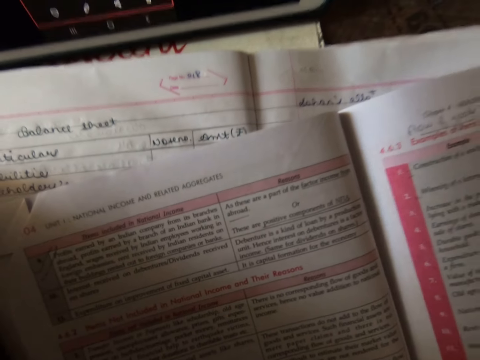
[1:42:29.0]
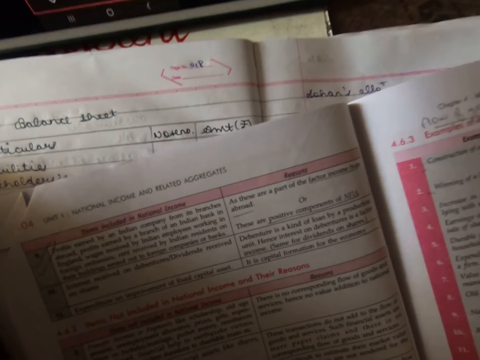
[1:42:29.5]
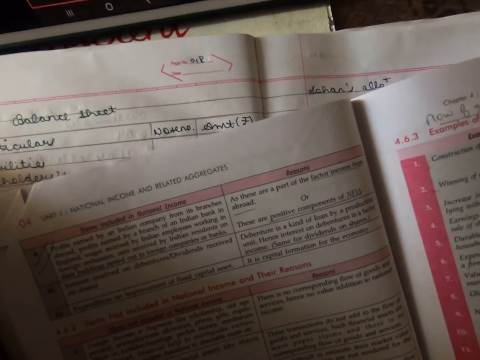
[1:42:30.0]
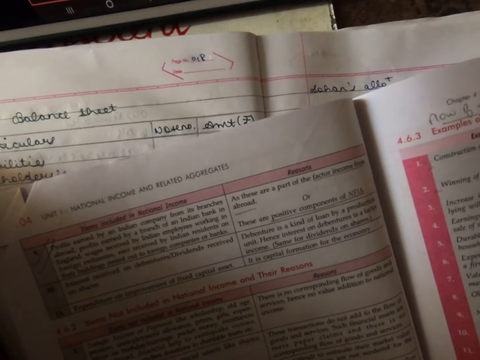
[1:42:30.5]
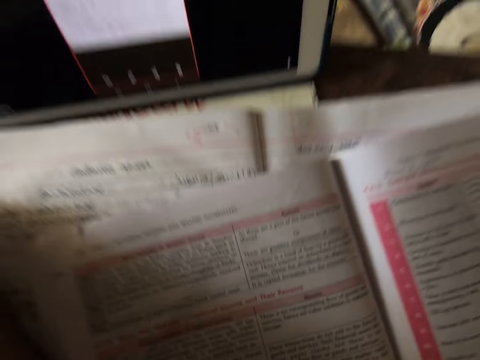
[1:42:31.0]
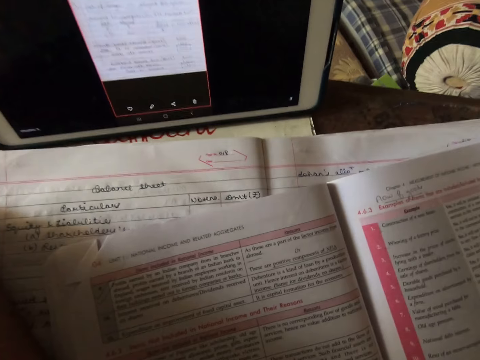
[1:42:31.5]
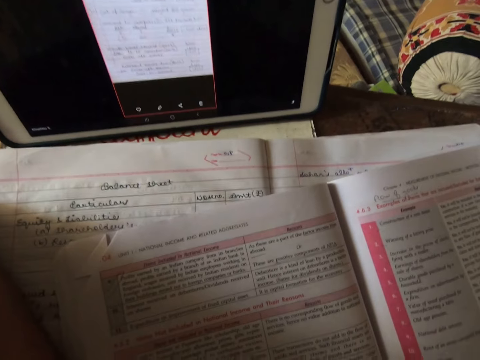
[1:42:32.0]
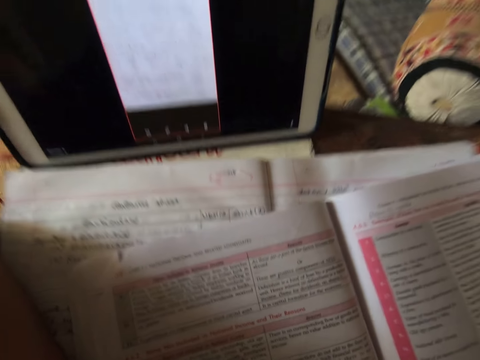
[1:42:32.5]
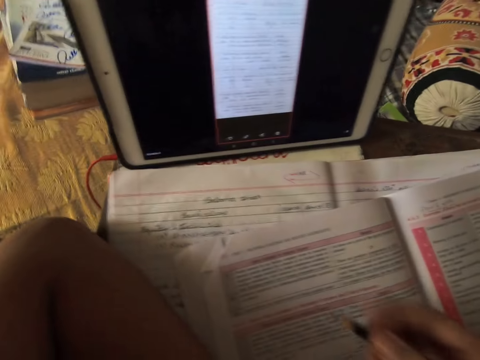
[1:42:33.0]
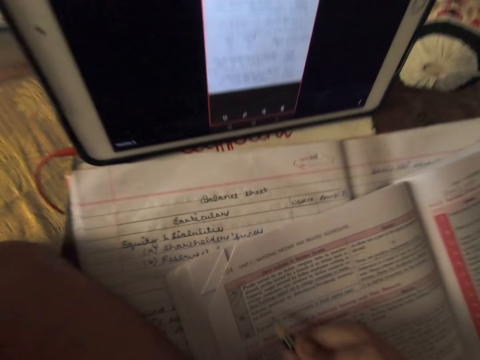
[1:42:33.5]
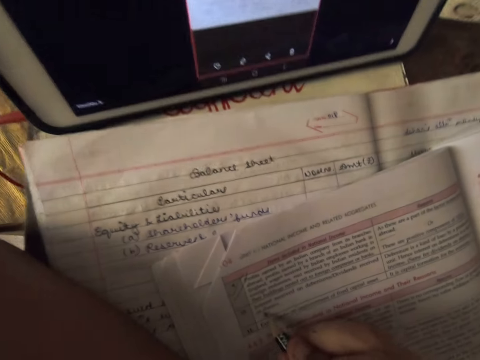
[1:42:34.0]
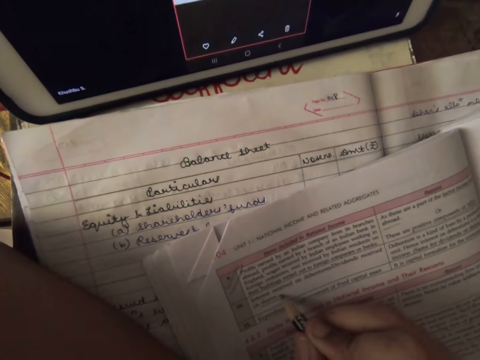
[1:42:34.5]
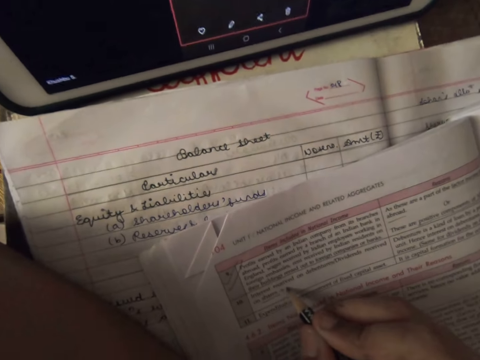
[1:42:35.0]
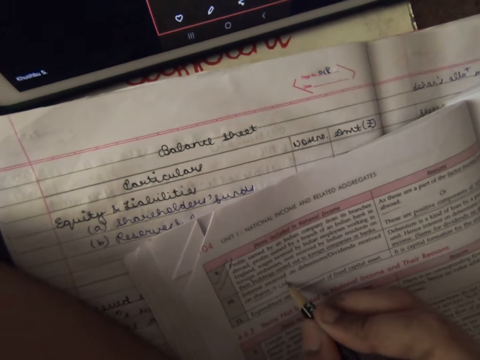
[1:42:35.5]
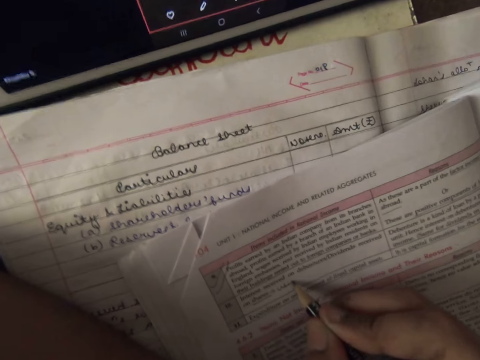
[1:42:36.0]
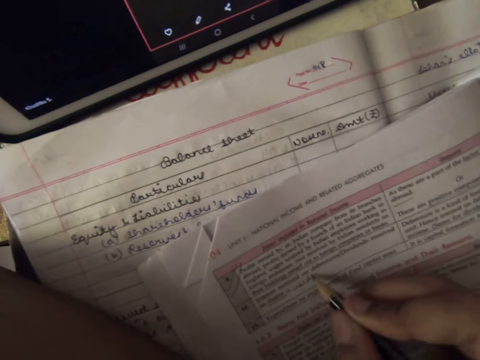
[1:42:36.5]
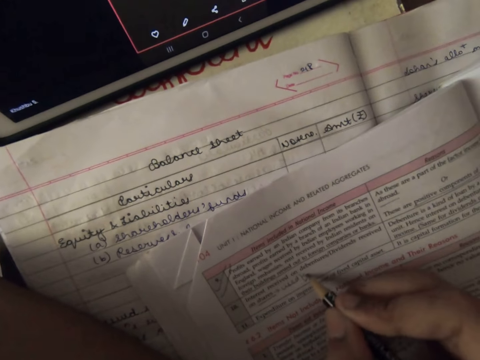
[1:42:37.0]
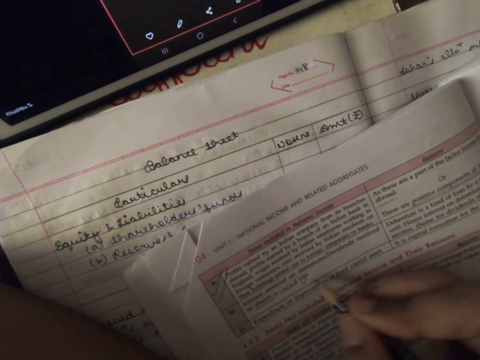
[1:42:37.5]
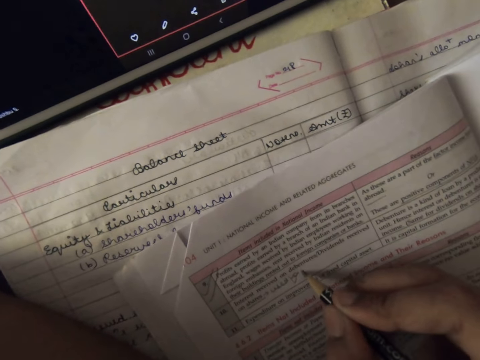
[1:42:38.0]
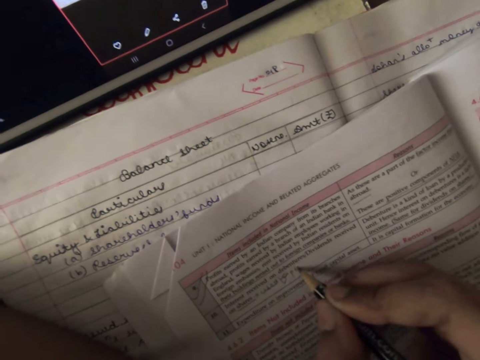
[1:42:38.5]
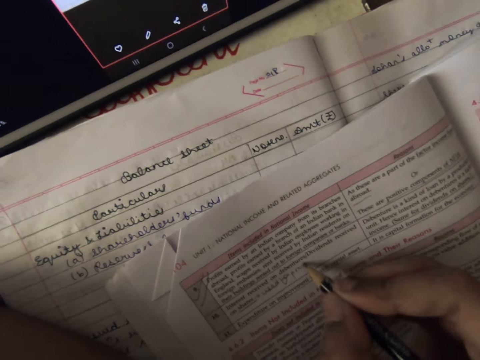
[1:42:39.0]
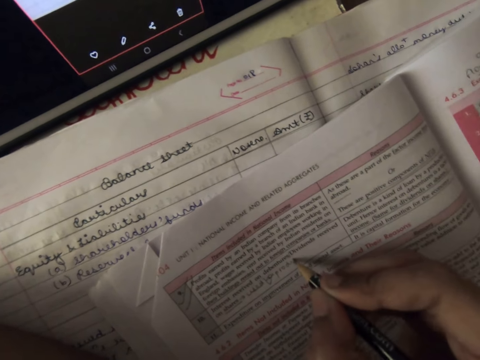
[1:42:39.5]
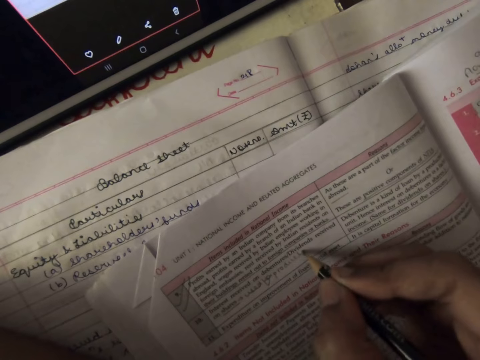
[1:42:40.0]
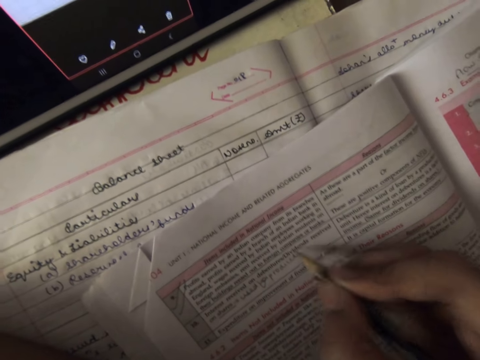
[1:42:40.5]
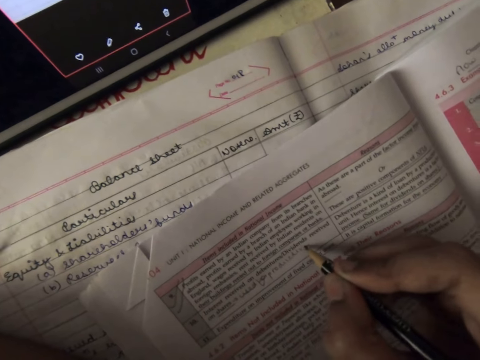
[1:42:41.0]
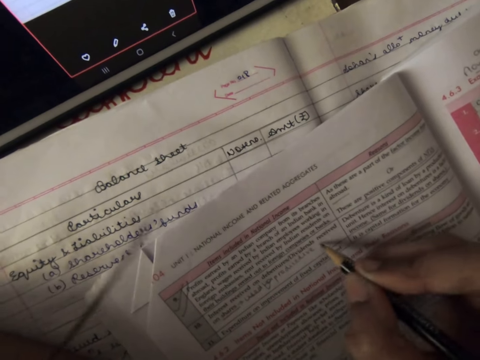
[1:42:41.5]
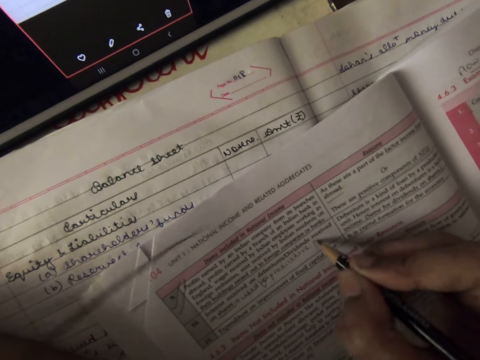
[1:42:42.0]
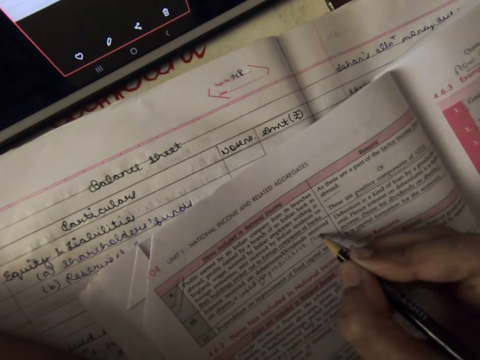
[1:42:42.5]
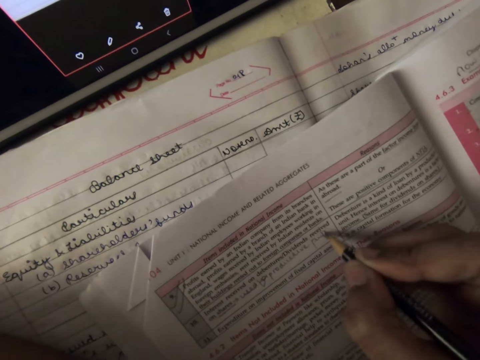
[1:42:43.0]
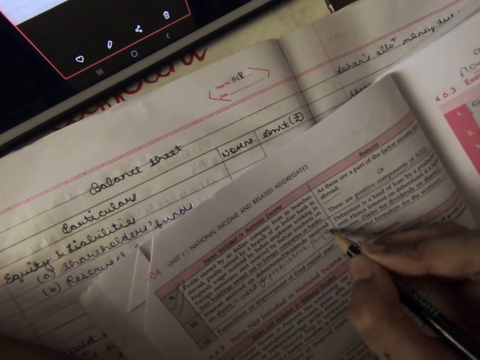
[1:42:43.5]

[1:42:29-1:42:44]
The camera wearer marks on the textbook. She writes on the textbook with the pencil in her right hand.

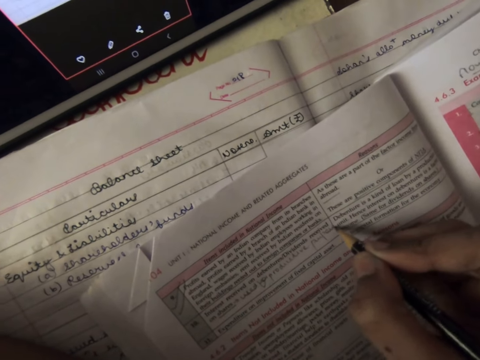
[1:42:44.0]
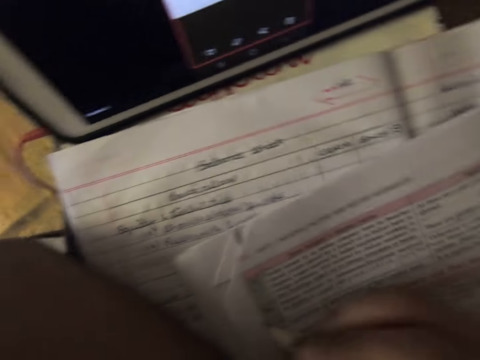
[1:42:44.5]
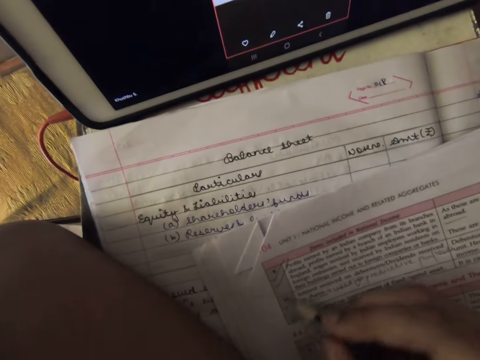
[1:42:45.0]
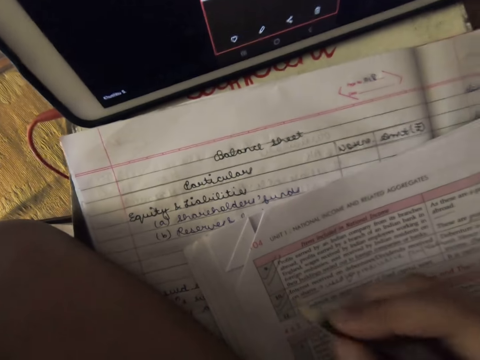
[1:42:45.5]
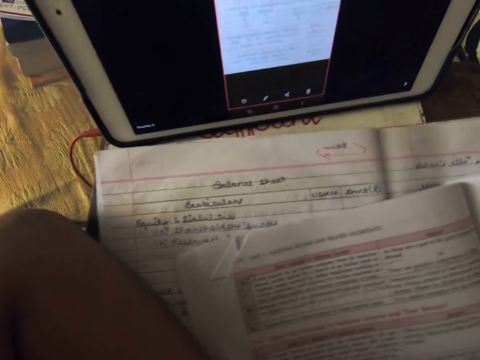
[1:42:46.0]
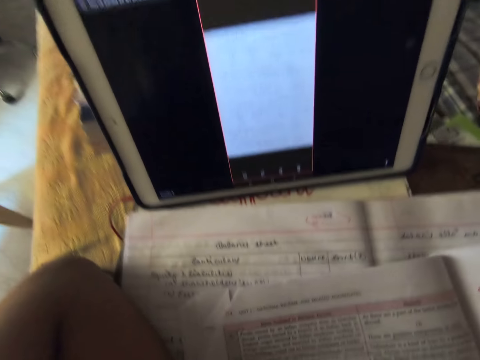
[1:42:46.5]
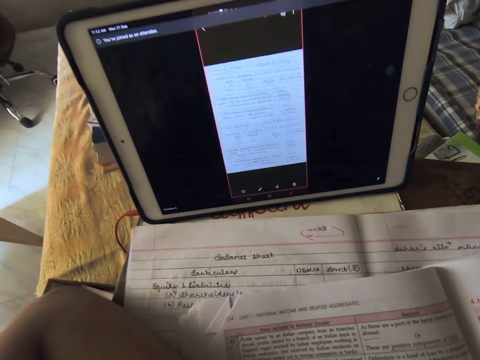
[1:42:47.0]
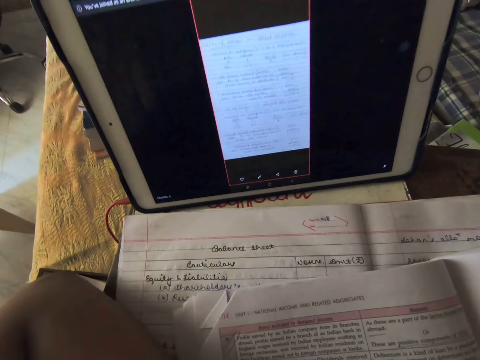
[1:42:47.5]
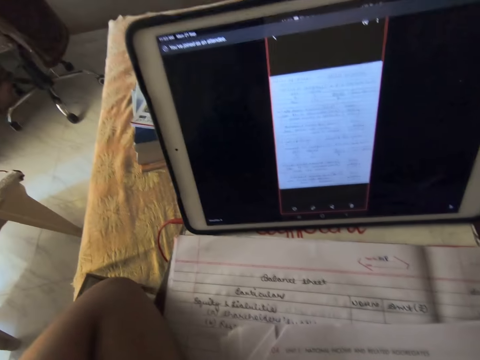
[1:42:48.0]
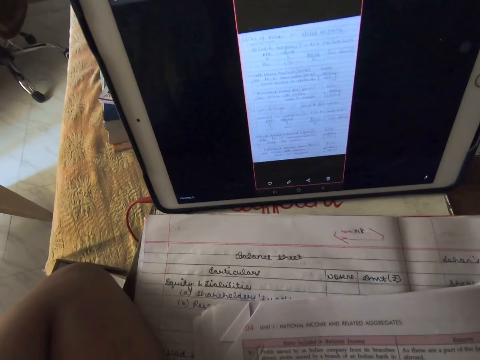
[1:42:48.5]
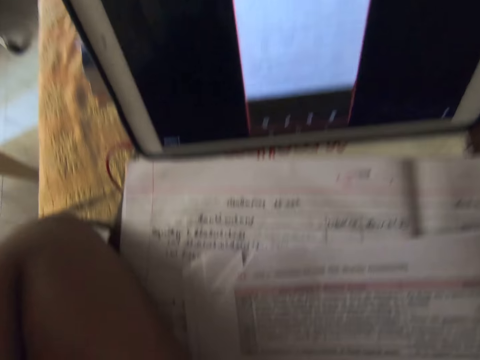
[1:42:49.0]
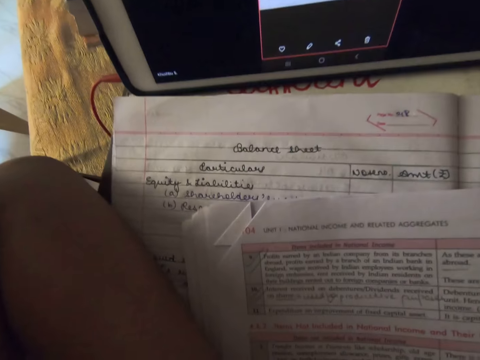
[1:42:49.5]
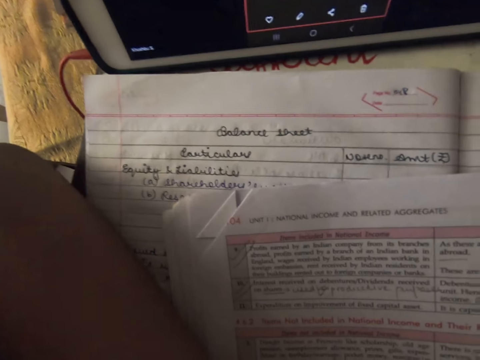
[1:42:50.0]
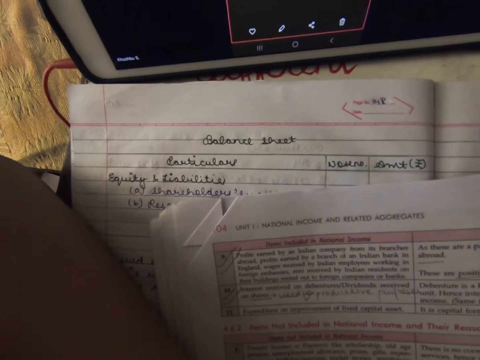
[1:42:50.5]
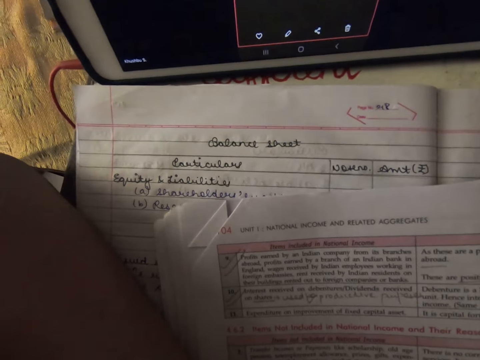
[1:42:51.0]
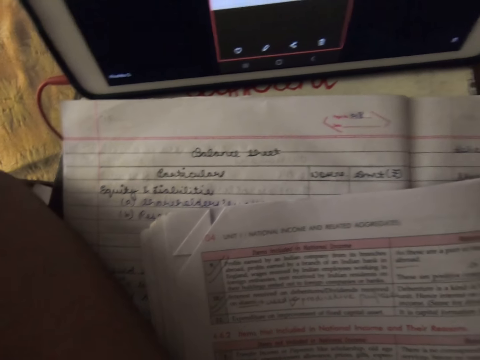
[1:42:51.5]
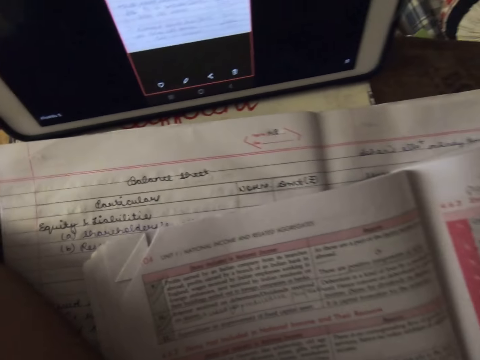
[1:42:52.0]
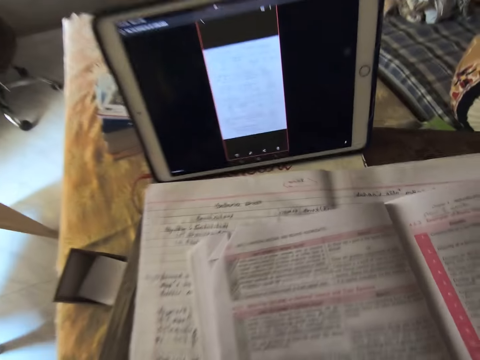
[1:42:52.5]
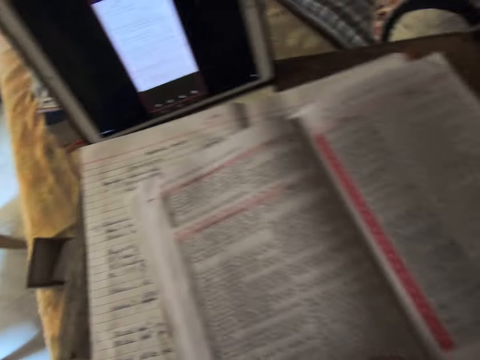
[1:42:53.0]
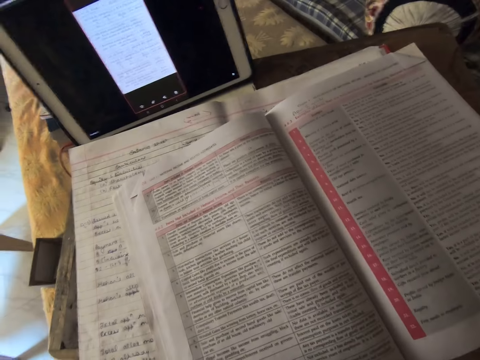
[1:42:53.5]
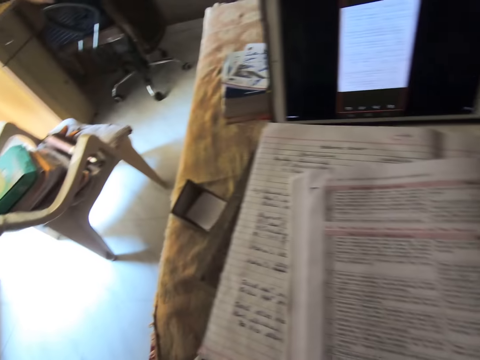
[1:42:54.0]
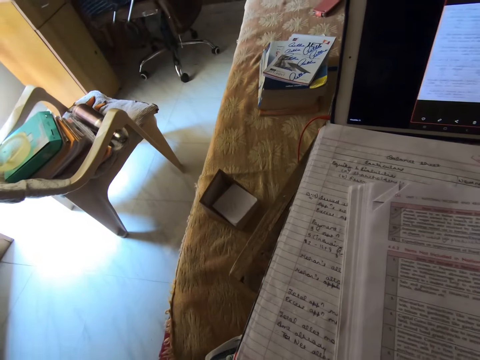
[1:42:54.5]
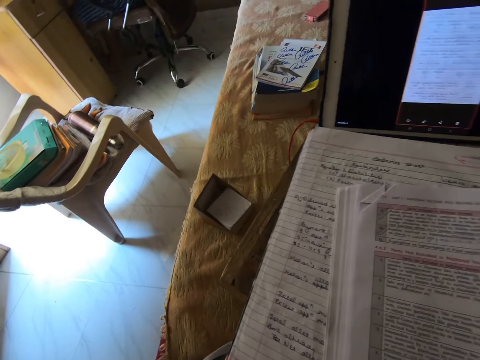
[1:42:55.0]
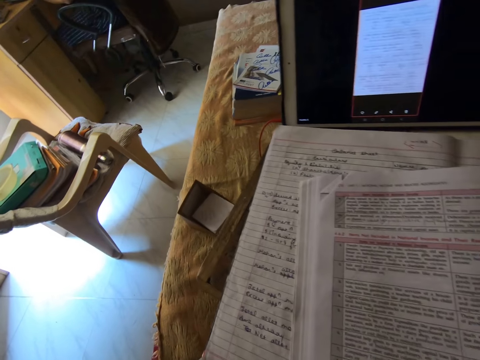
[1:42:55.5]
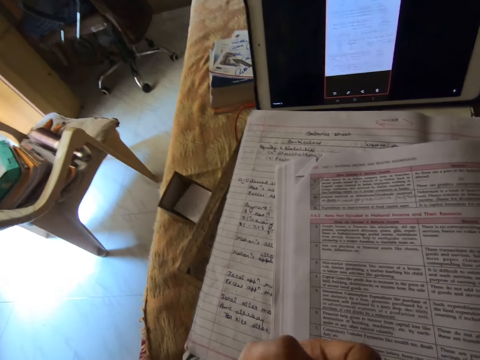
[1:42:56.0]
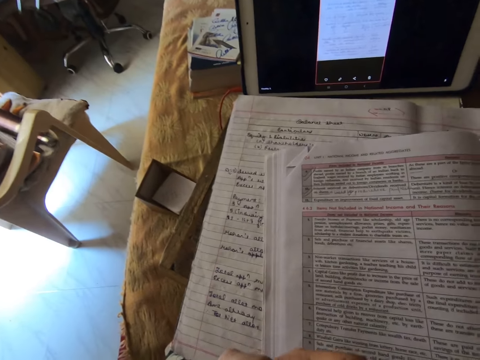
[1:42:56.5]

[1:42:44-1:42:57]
The camera wearer continues to read. They look around.
